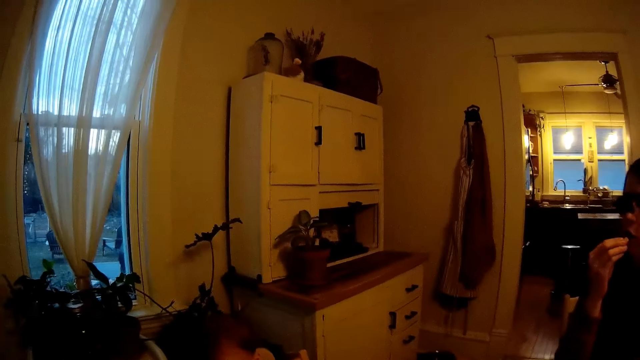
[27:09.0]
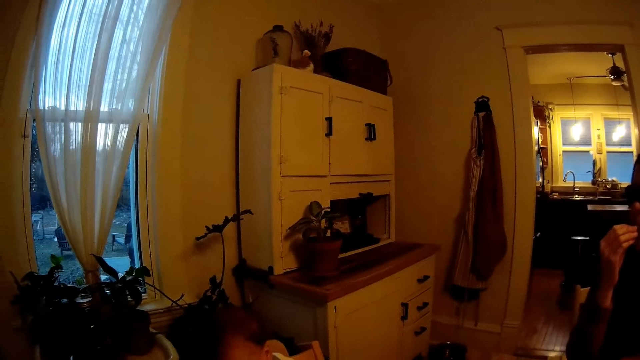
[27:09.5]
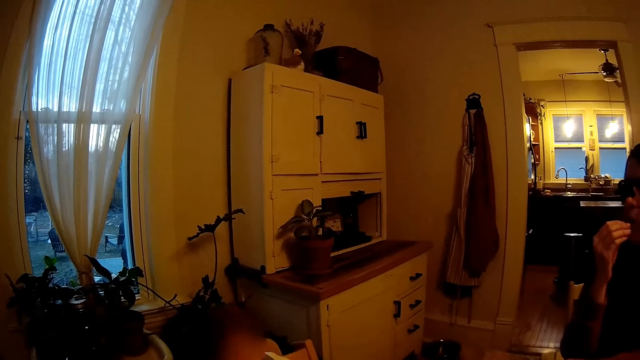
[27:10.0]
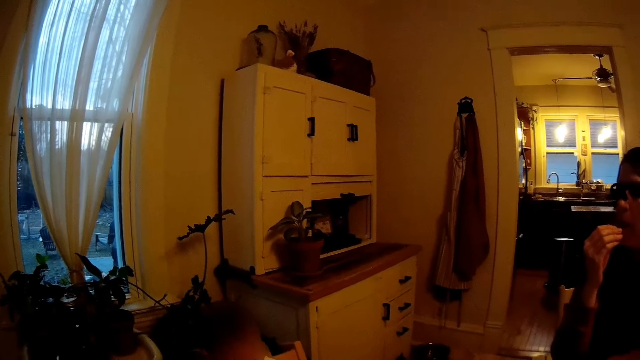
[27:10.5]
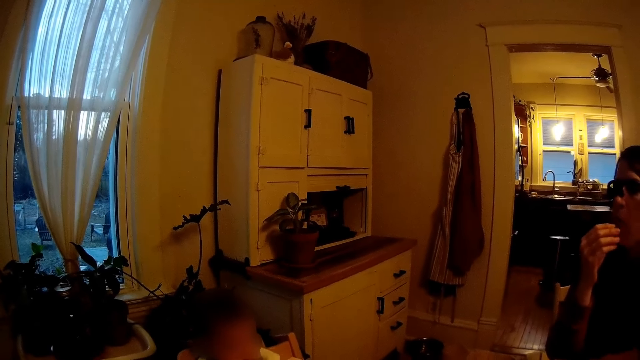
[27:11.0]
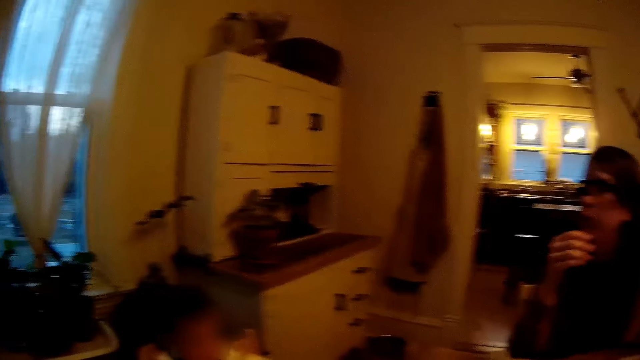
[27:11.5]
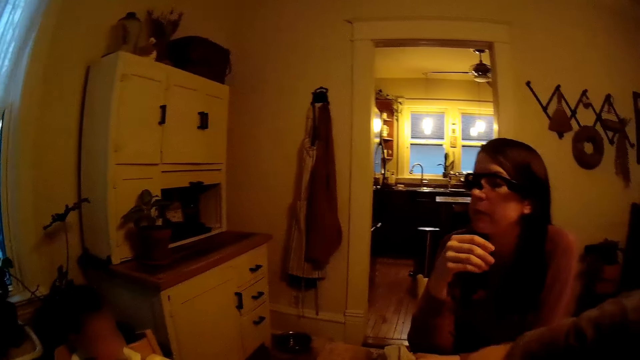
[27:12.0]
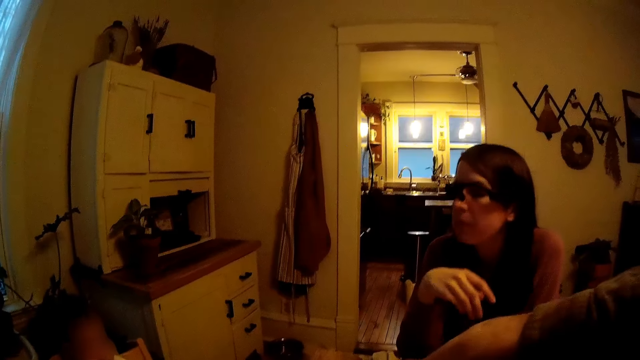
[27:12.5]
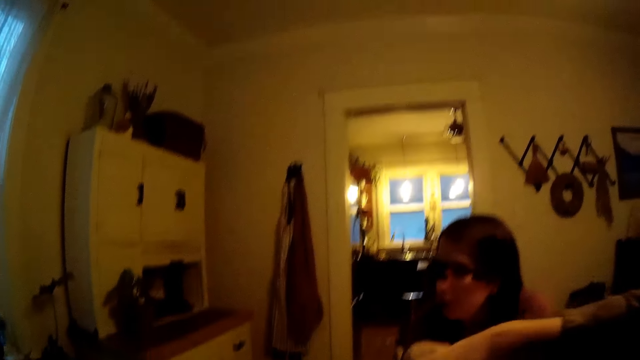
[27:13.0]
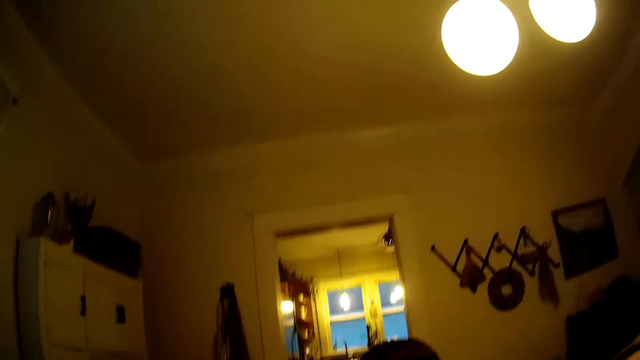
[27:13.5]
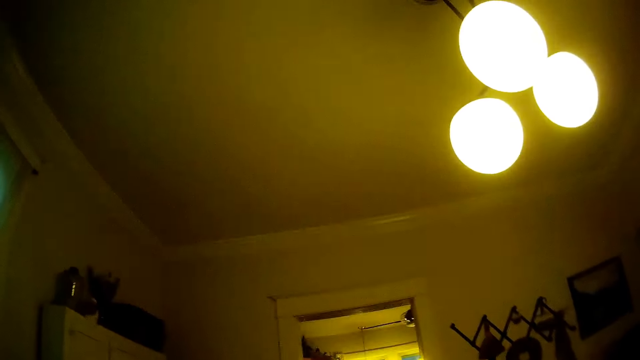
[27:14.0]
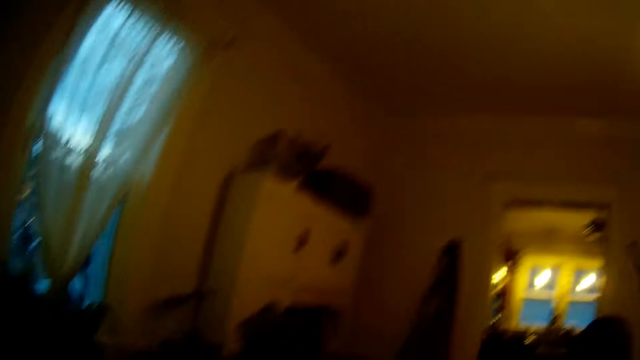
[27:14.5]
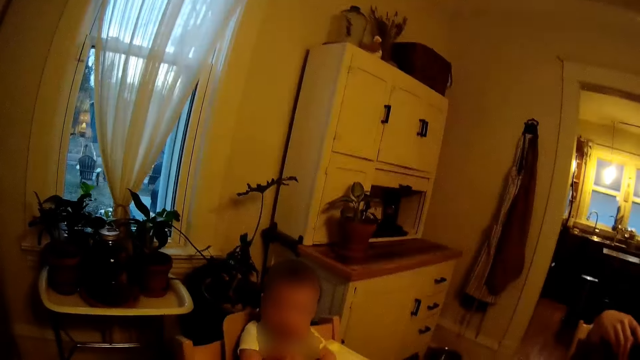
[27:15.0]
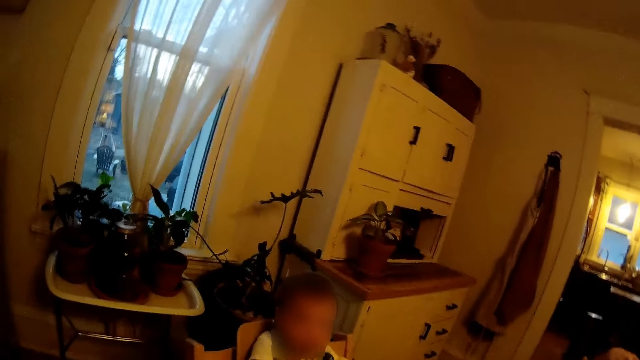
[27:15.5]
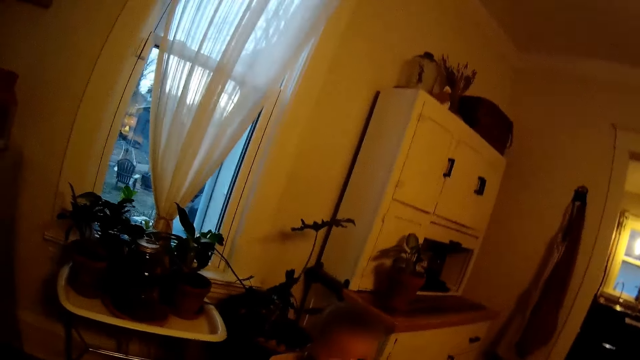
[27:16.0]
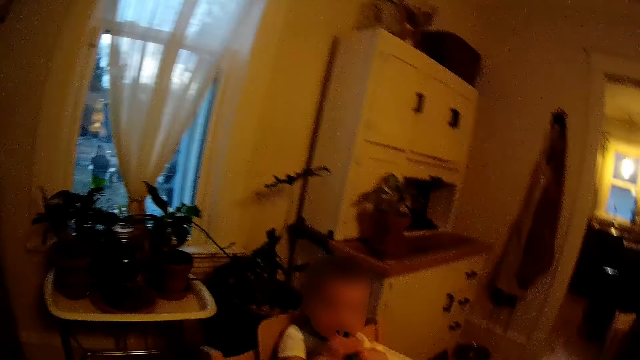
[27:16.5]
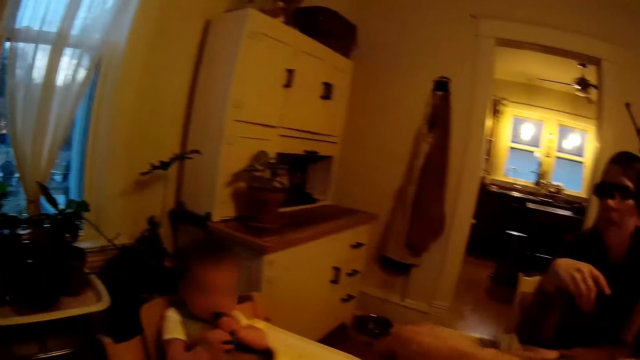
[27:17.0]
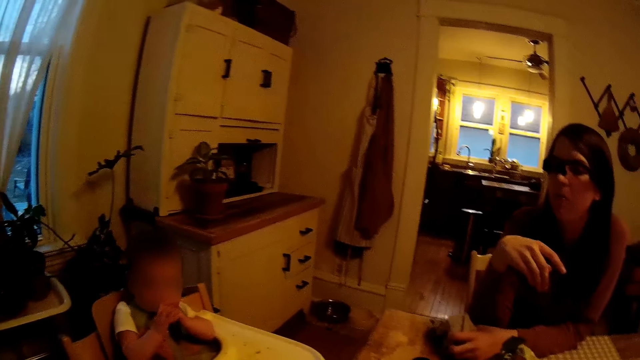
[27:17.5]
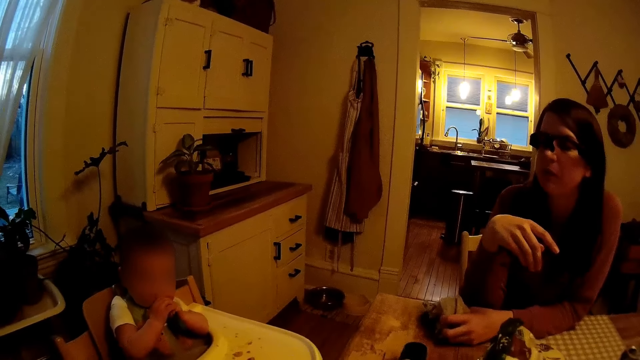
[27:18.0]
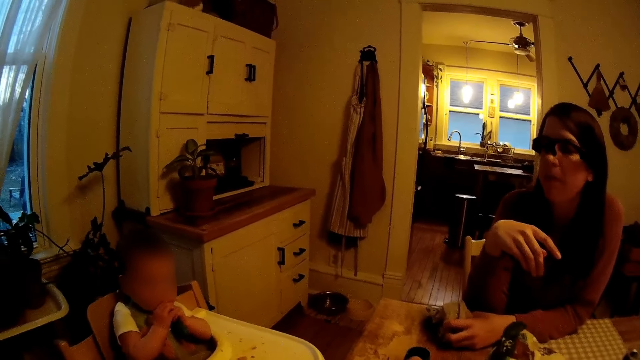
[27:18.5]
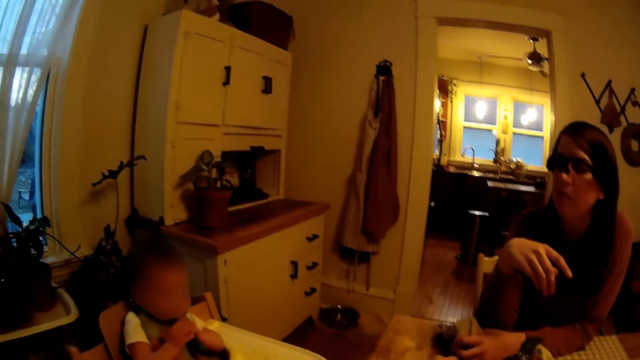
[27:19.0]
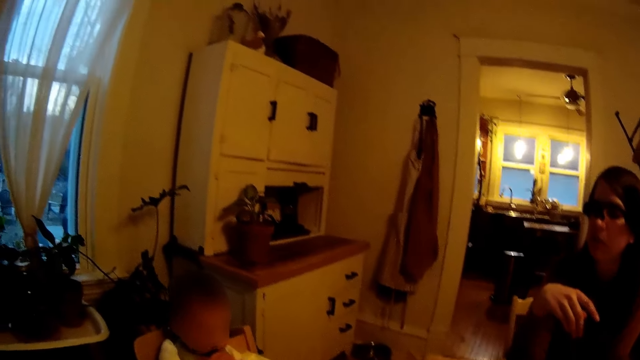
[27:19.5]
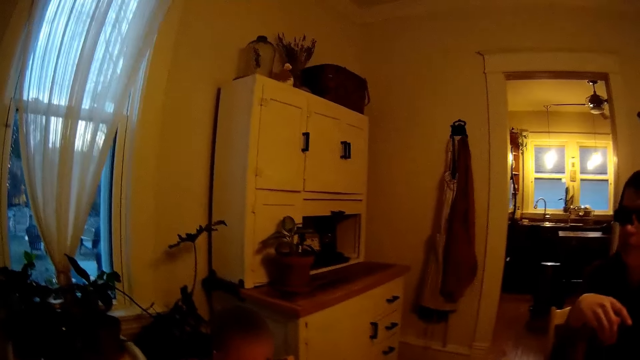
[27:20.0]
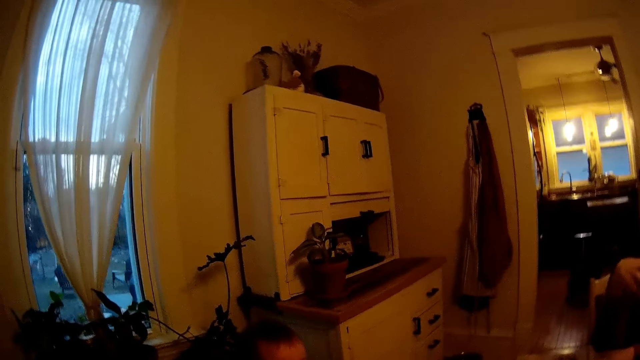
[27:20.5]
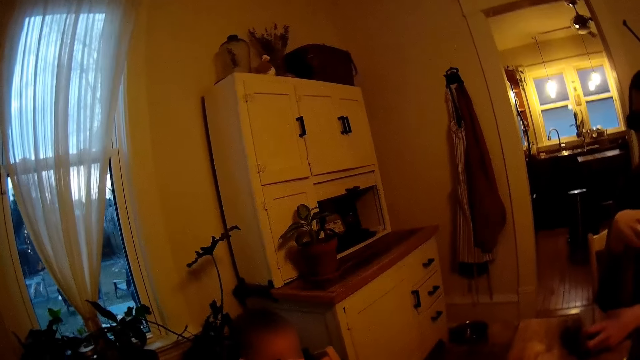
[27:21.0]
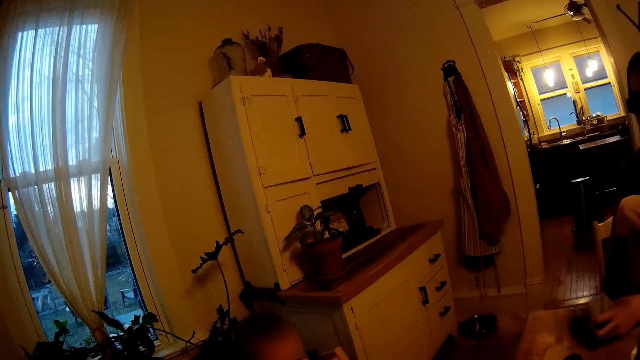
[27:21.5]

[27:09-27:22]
The camera wearer picks chips from the pack of chips on the table with his right hand. He looks at the baby.

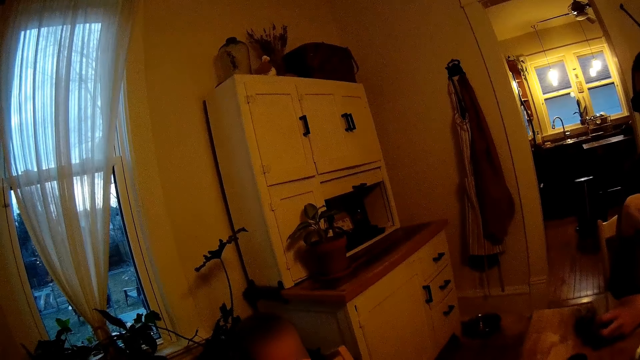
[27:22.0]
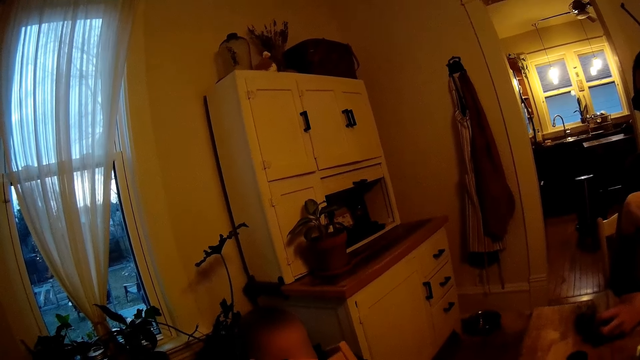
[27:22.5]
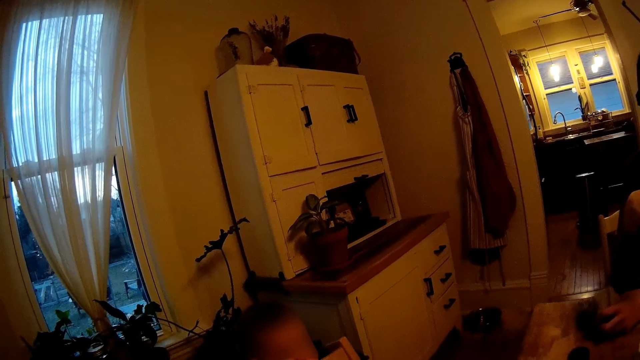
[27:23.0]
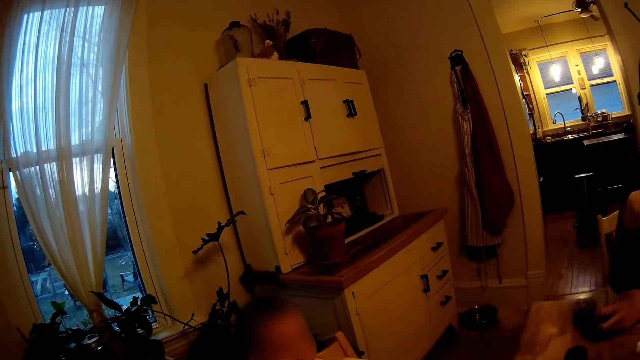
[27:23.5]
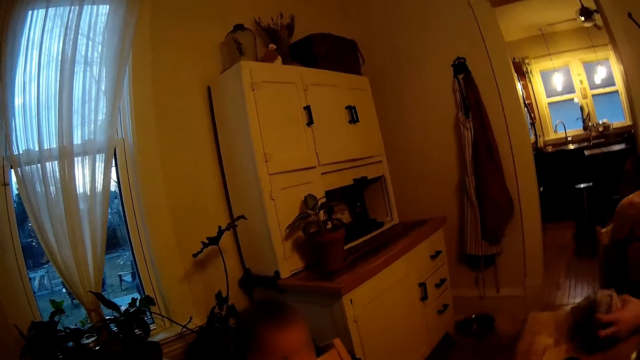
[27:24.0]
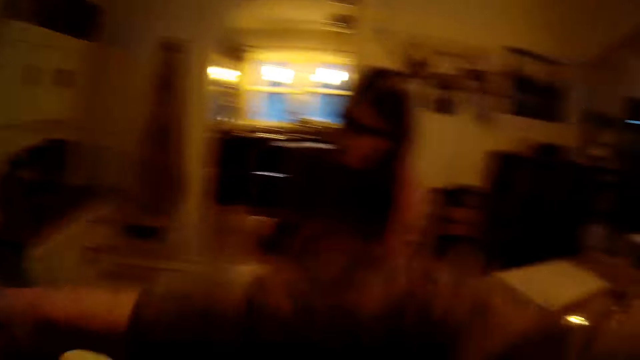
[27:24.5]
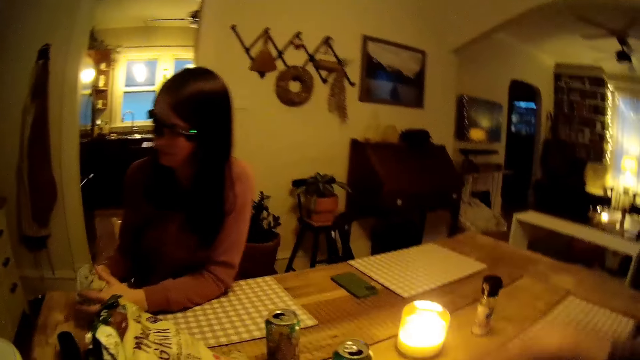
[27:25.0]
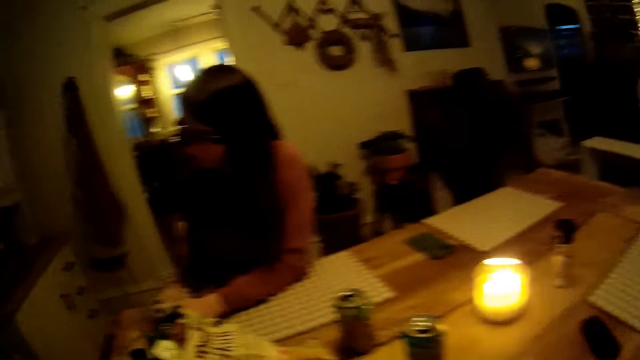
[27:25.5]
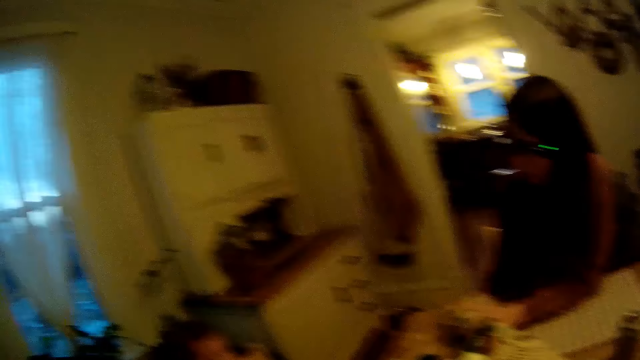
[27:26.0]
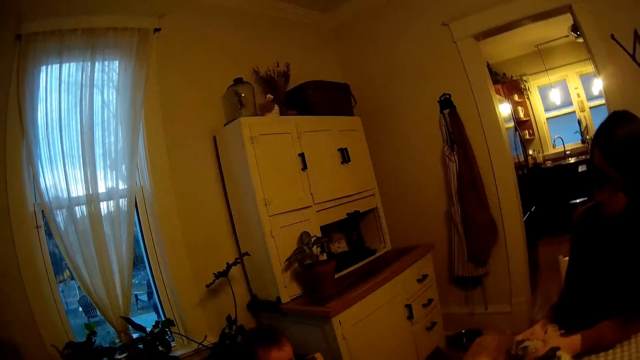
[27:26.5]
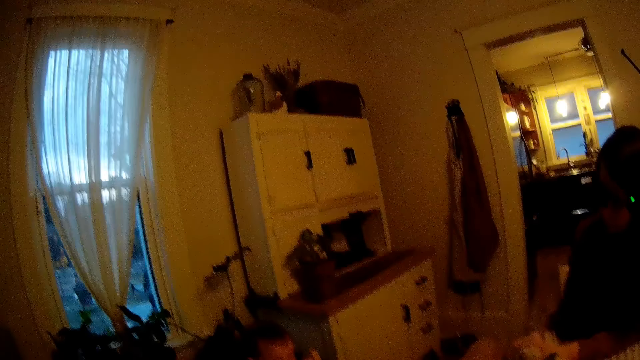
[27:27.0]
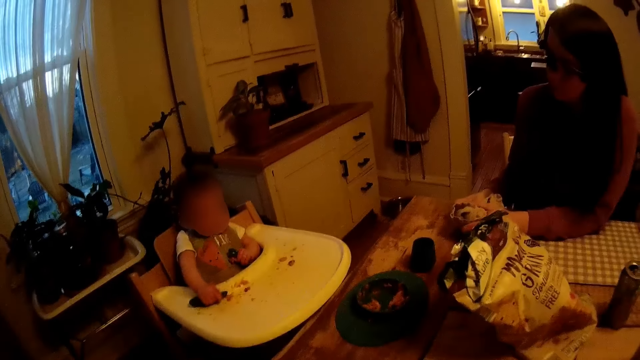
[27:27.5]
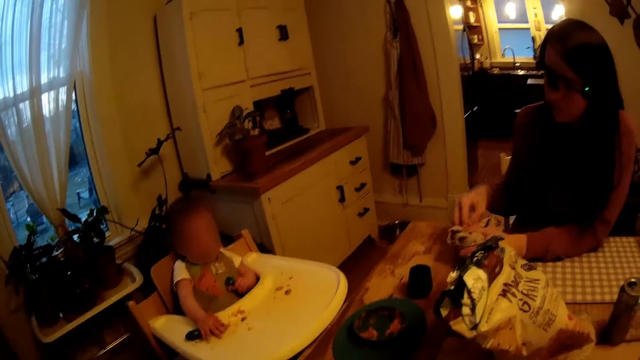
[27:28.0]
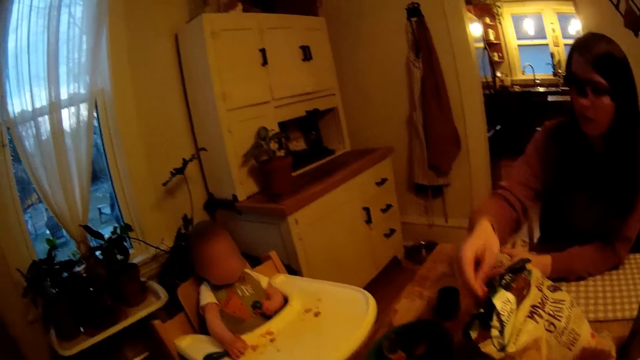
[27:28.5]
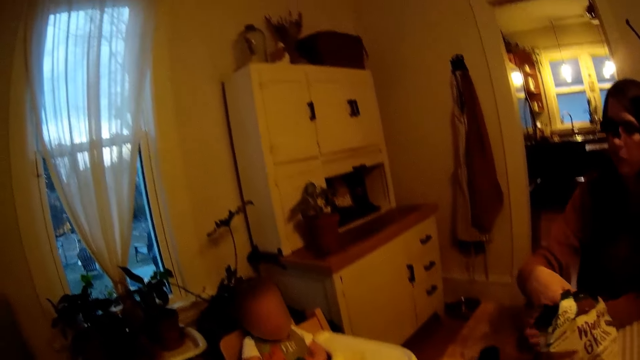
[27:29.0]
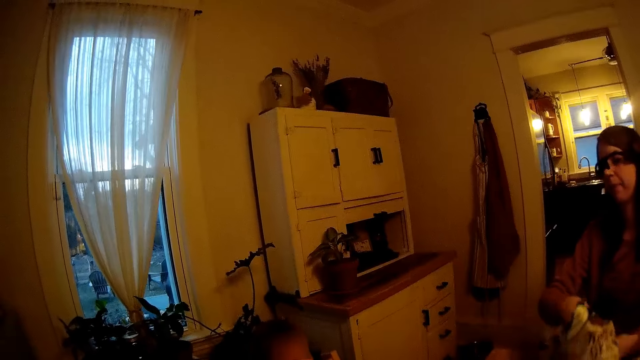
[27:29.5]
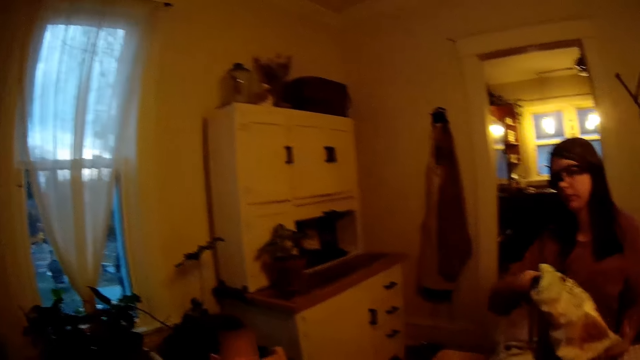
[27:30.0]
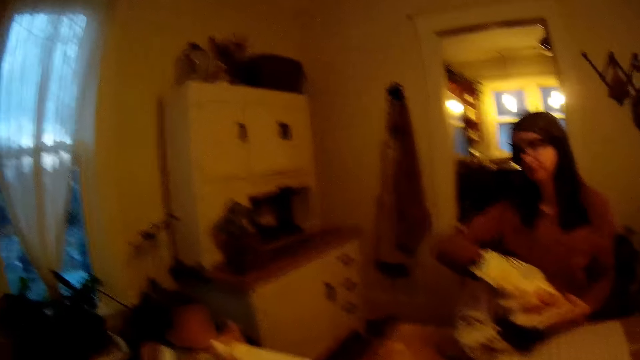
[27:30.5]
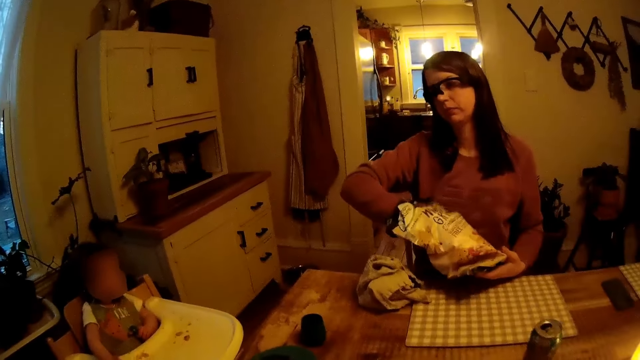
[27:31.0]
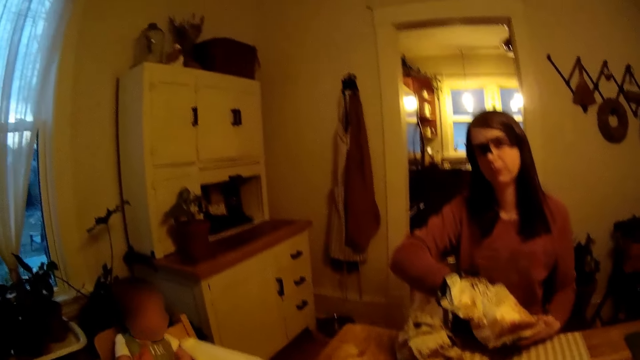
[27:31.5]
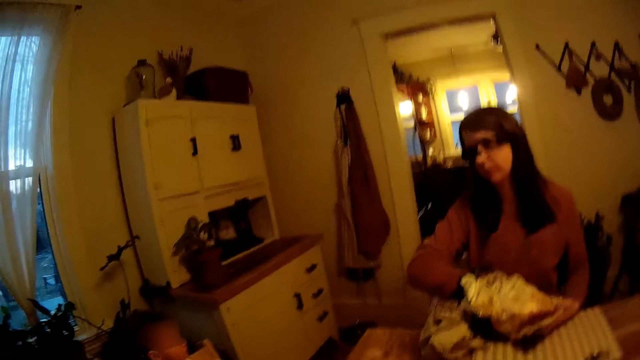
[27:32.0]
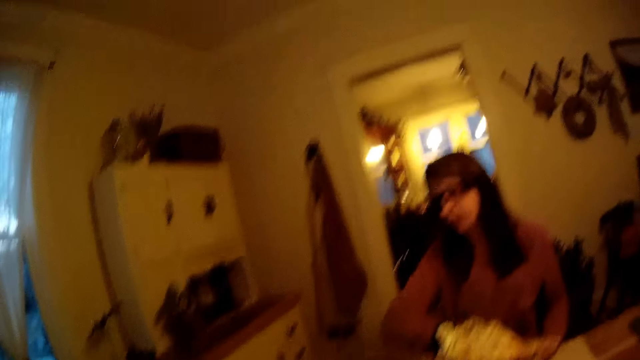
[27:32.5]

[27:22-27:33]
The camera wearer moves an arm. They look around. The woman dips her right hand into a bag of chips or crisps bag. The camera wearer converses with the woman. The woman holds the crisps bag.
